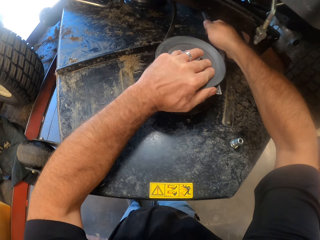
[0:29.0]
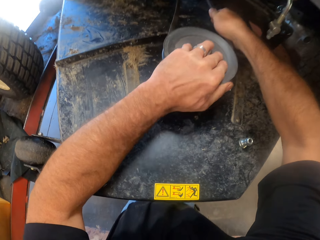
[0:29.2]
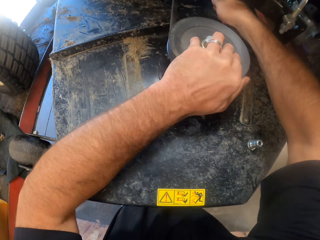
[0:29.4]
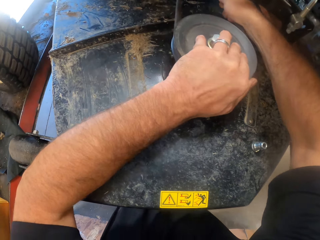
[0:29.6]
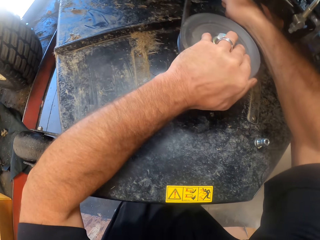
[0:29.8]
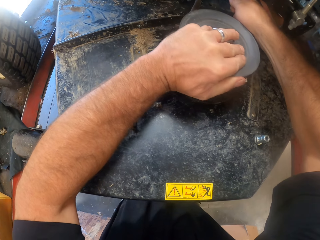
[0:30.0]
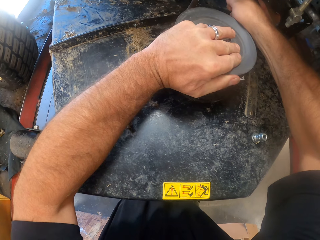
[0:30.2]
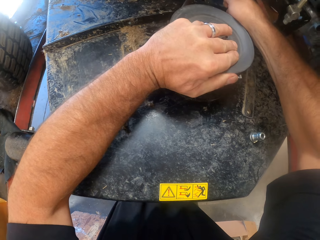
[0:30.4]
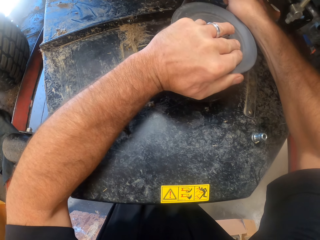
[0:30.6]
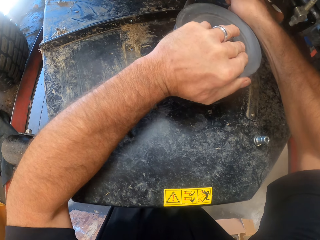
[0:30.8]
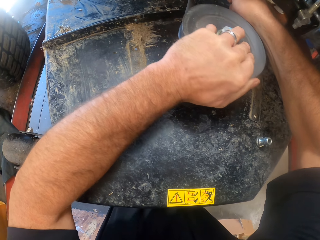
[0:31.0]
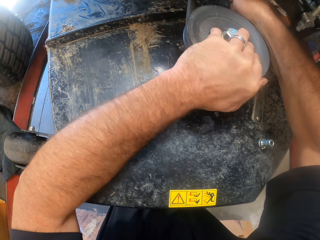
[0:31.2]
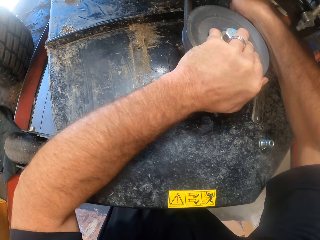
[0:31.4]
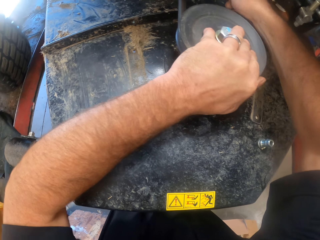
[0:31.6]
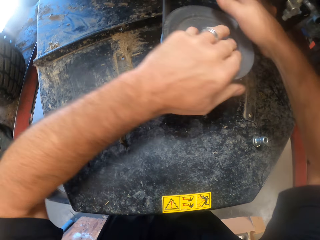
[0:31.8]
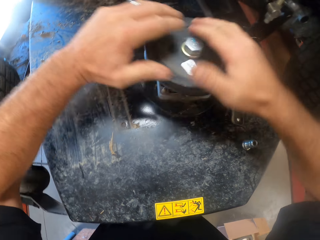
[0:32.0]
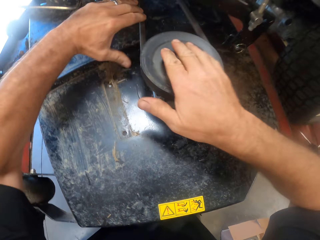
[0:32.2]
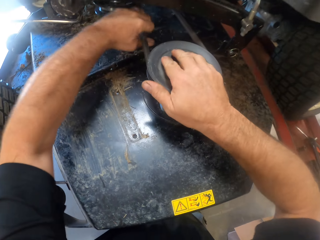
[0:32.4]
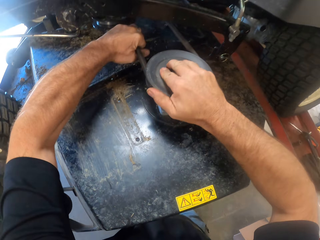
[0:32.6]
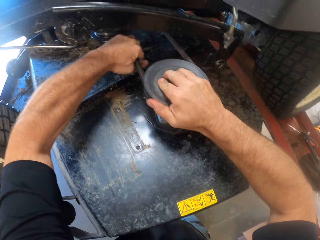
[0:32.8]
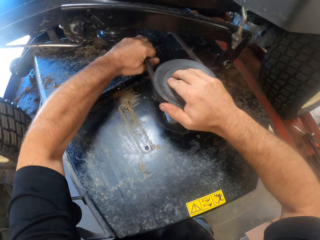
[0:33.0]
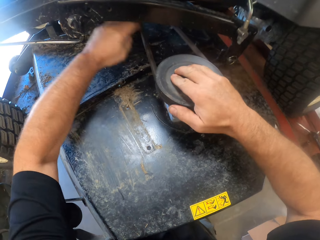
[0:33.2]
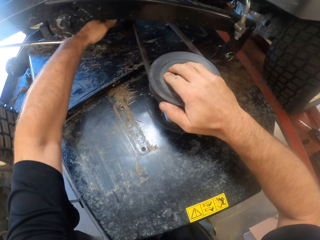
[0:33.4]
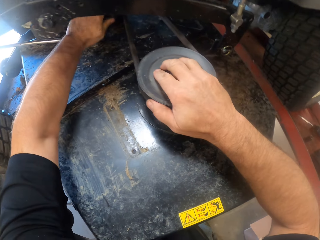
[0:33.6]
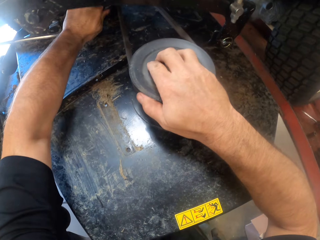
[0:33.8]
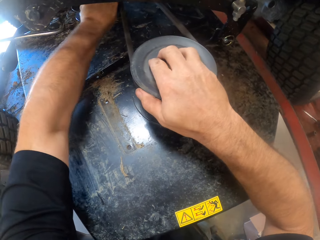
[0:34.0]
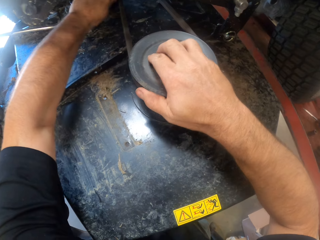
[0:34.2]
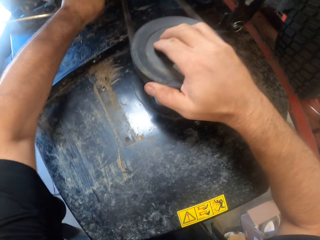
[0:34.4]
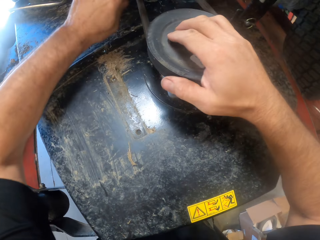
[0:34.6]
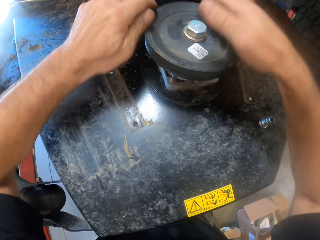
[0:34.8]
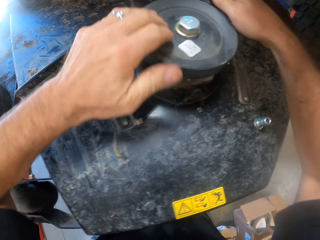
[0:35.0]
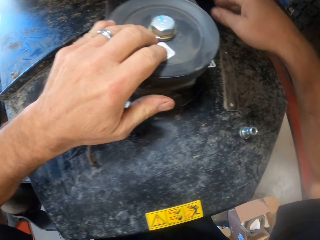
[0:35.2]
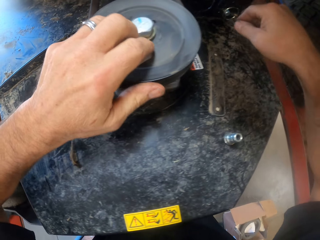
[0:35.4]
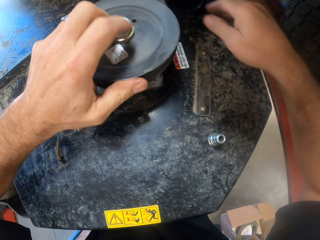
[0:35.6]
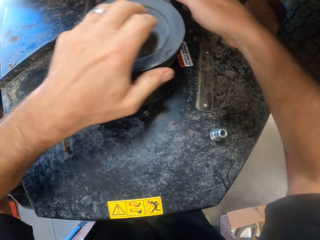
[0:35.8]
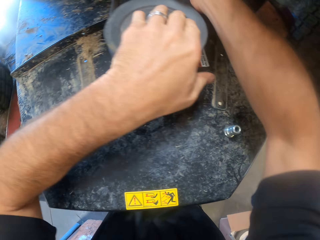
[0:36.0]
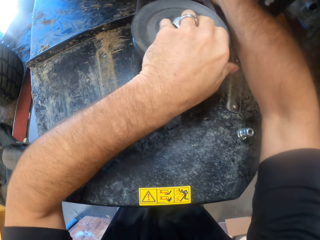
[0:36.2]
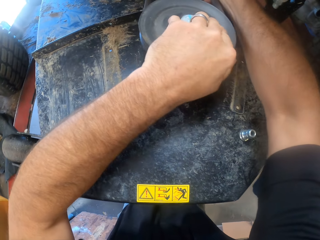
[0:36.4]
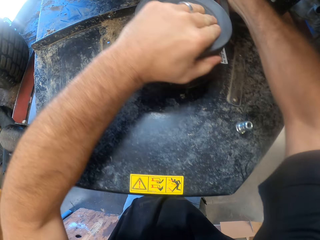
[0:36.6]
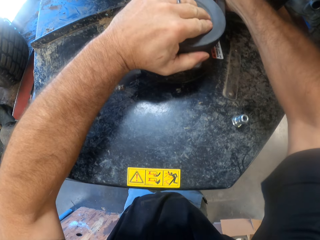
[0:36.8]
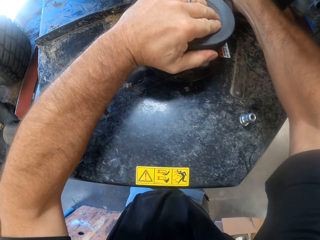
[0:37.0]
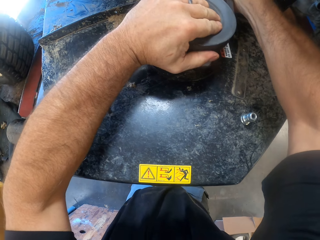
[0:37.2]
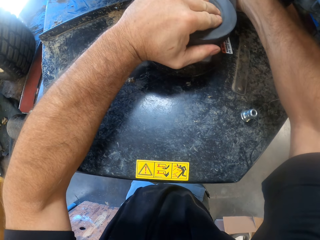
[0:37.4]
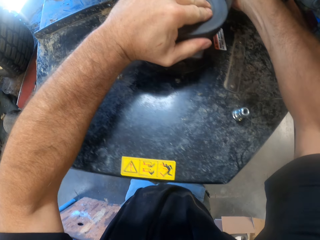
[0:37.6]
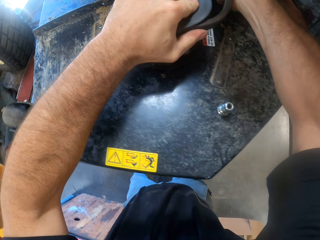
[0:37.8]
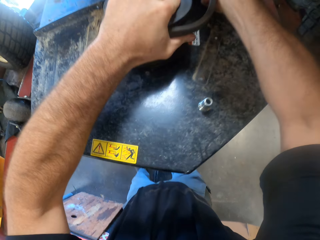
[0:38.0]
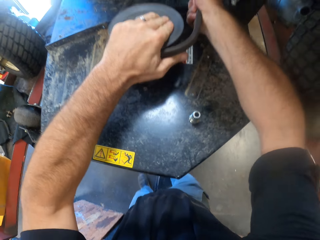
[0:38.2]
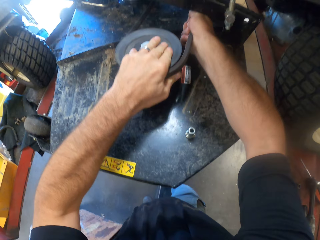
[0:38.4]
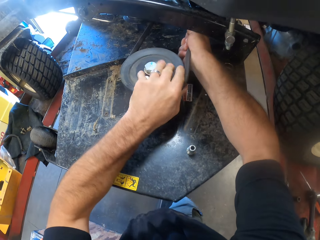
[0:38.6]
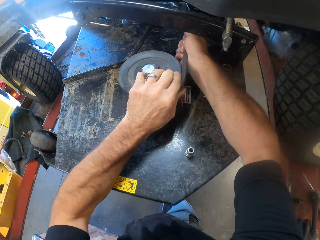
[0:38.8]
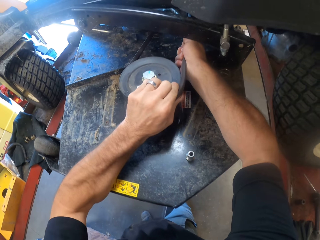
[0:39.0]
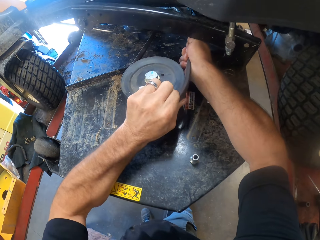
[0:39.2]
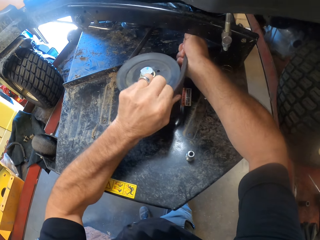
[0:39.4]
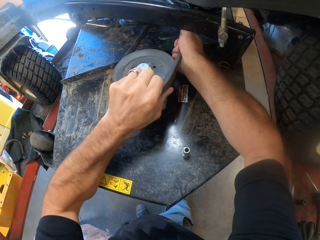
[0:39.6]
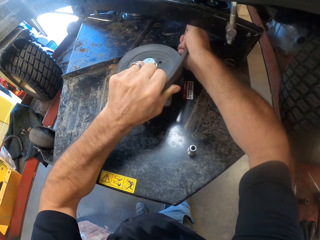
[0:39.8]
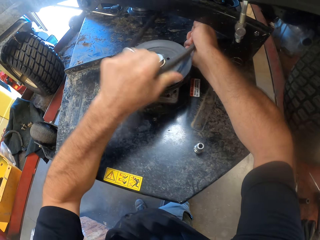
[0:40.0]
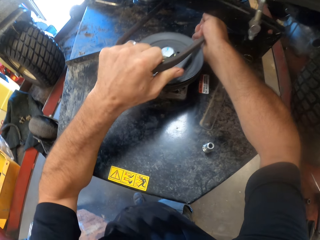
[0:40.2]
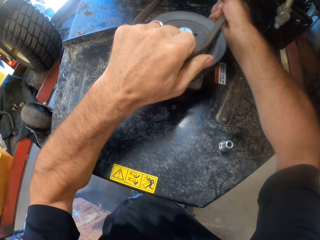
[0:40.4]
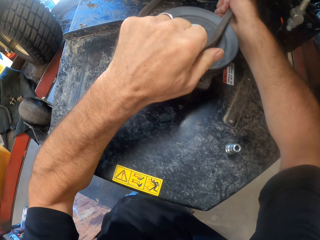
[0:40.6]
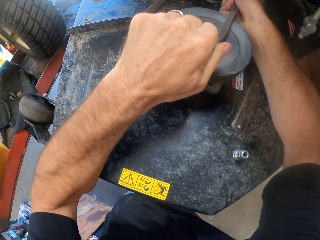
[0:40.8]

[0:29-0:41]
The camera wearer moves the rubber band. They move the hands. They move the rubber band. They remove the belt from the engine pulley in the vehicle with both hands.

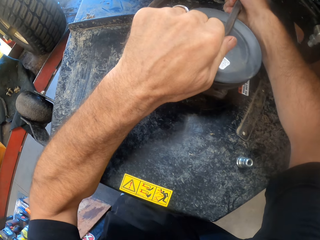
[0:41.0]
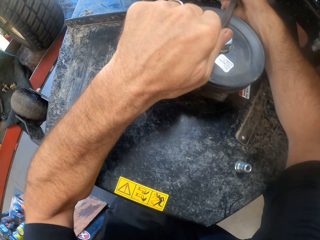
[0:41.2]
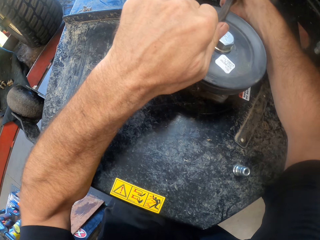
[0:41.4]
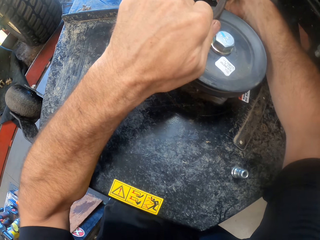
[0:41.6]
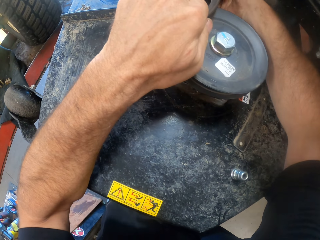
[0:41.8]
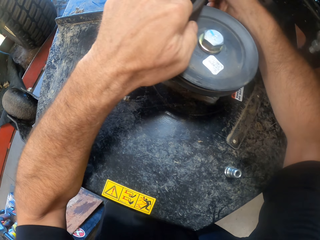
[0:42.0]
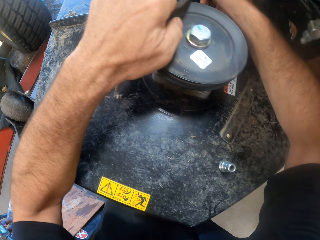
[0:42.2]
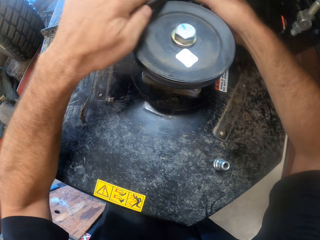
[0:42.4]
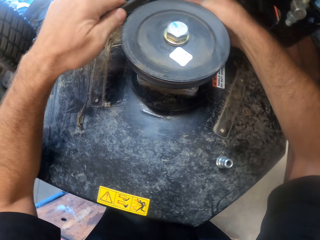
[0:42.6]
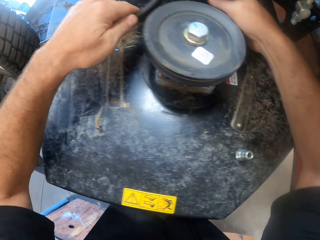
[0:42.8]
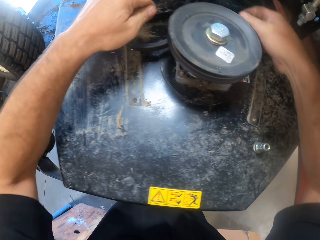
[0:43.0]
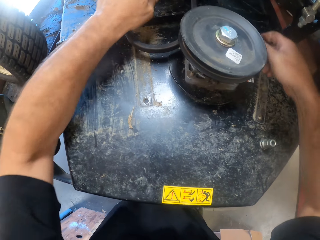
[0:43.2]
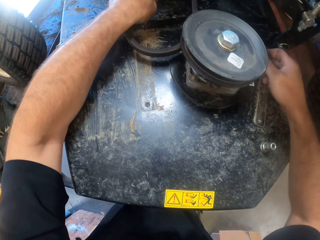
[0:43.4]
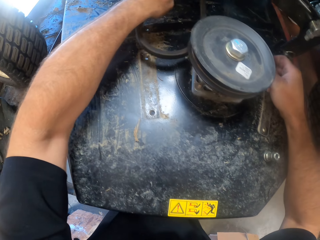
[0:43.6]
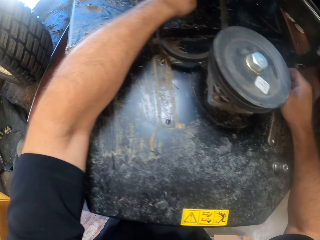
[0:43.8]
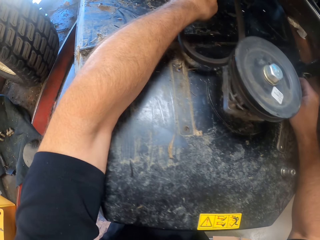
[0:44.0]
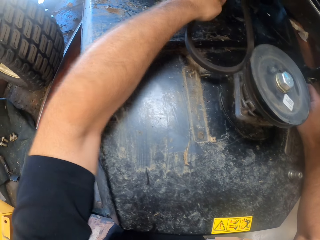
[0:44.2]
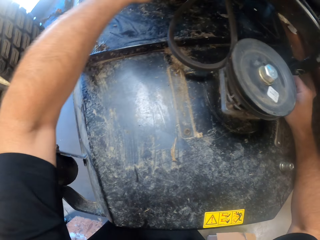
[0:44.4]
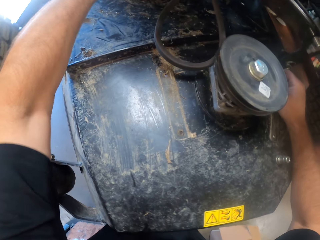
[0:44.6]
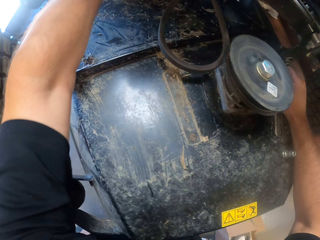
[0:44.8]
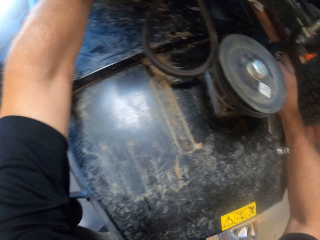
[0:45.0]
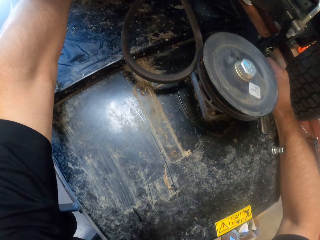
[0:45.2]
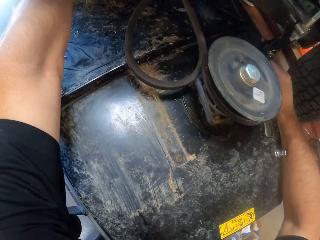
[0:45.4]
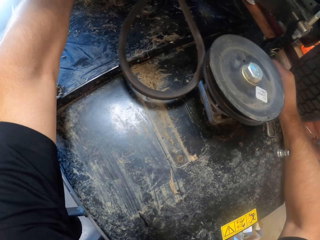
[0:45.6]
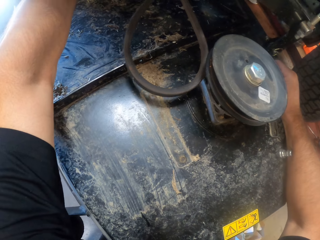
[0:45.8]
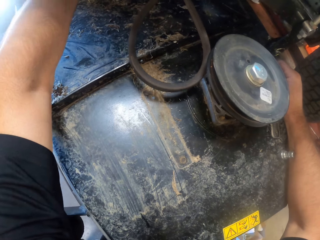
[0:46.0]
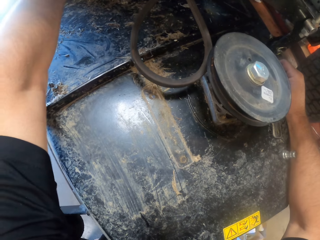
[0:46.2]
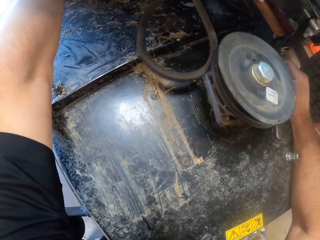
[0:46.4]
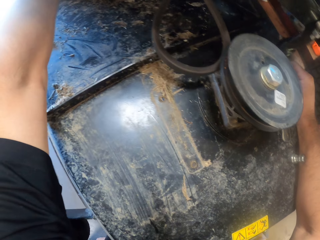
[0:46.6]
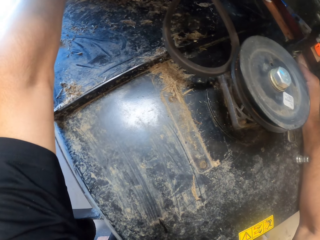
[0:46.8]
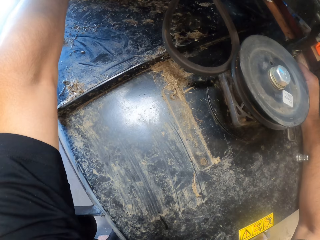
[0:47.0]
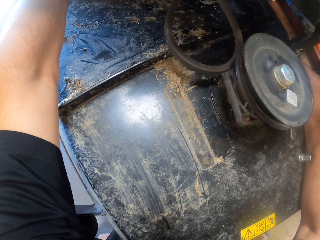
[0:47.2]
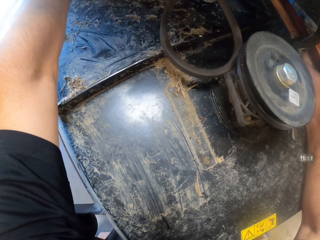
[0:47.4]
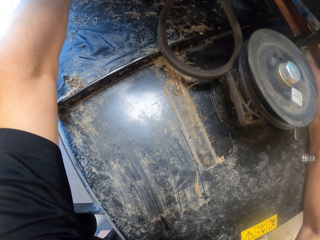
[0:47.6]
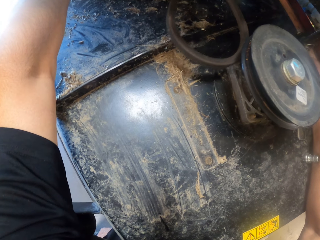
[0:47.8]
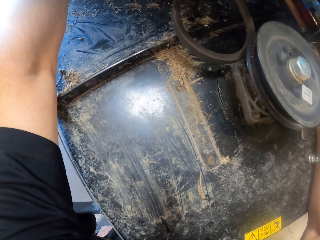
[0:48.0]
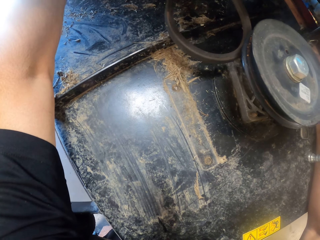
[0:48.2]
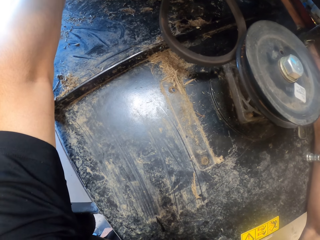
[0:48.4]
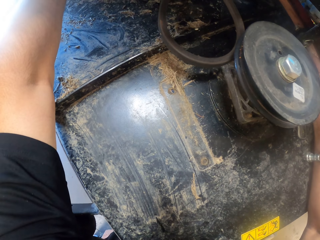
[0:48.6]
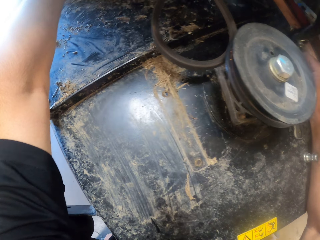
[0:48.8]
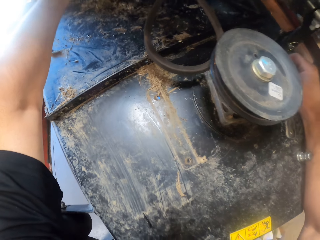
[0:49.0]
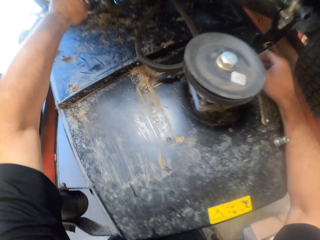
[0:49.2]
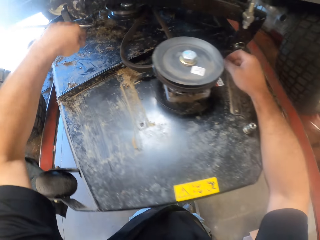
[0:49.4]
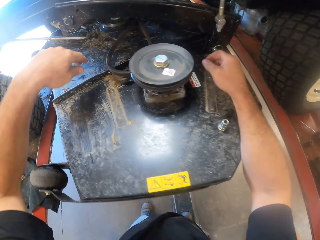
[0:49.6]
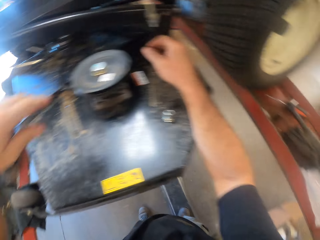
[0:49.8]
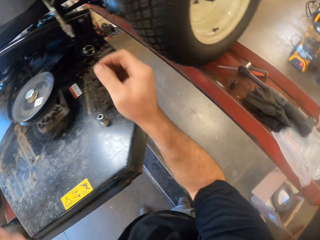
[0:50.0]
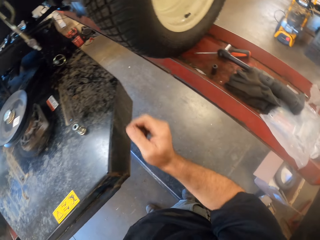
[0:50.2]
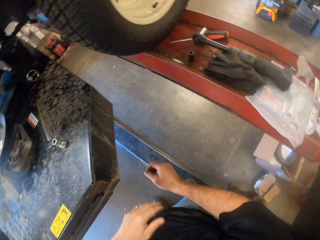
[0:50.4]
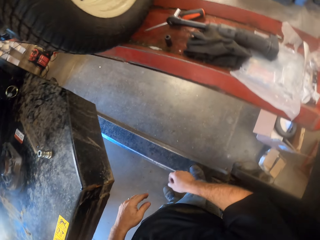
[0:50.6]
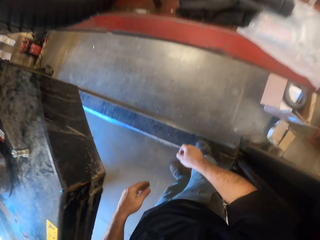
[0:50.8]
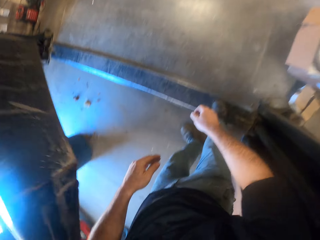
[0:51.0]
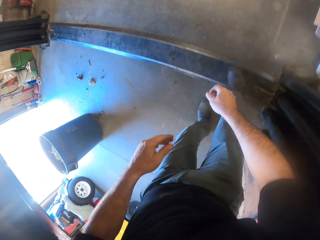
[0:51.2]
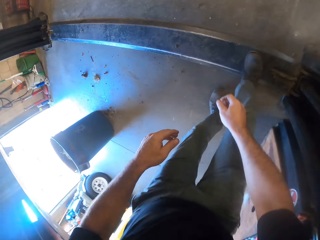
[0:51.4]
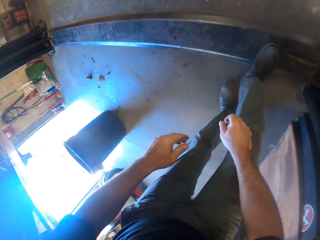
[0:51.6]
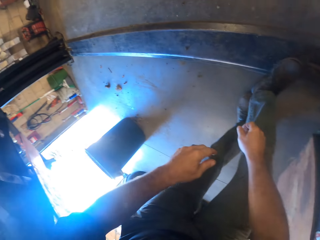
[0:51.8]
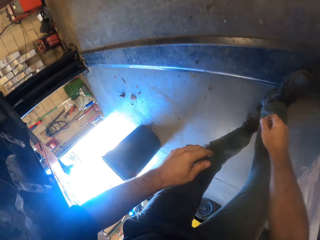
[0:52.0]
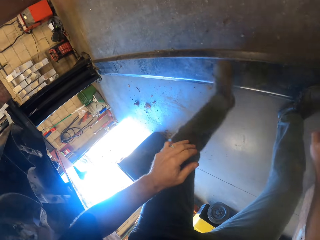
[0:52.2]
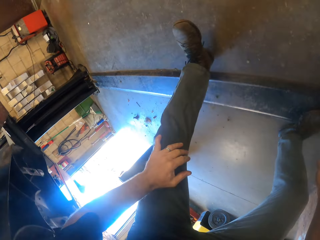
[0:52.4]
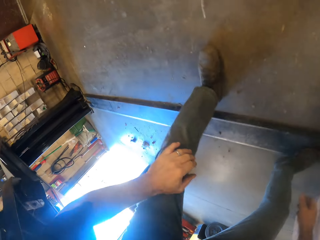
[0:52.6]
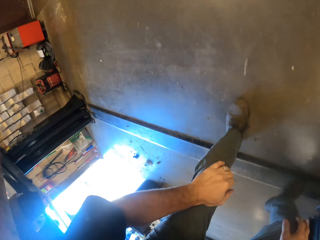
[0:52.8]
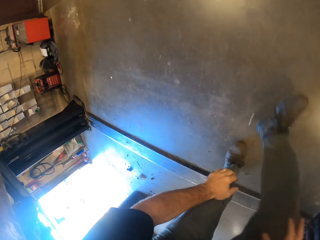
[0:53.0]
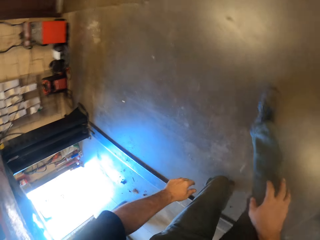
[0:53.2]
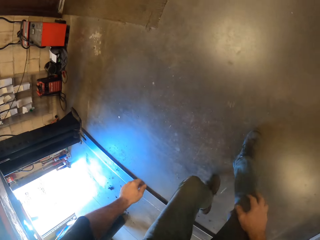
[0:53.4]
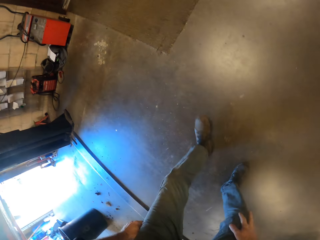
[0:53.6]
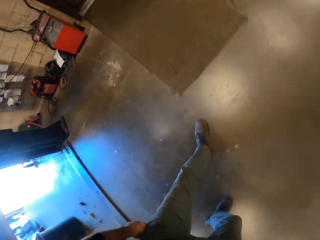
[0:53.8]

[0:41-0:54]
The camera wearer puts the rubber band down. They touch something. They move the hands. They walk around. They bend under the car lifter.
